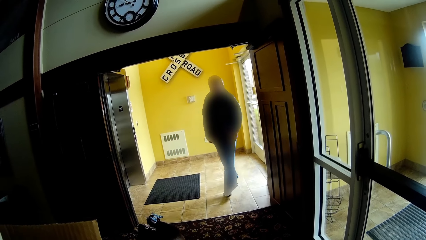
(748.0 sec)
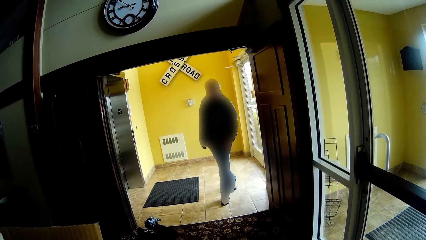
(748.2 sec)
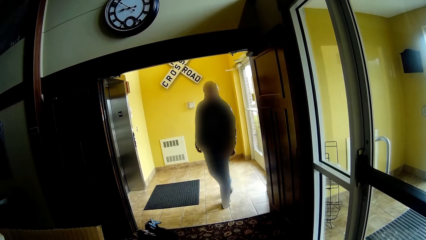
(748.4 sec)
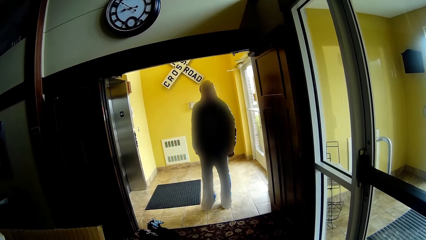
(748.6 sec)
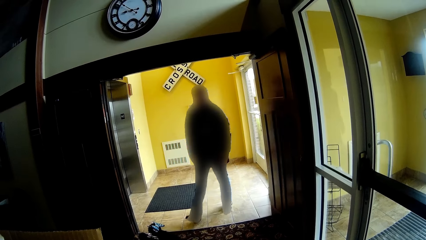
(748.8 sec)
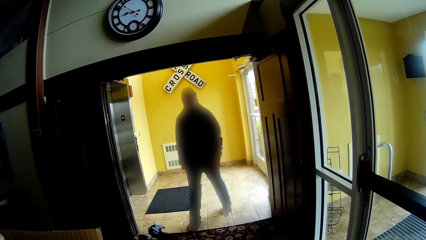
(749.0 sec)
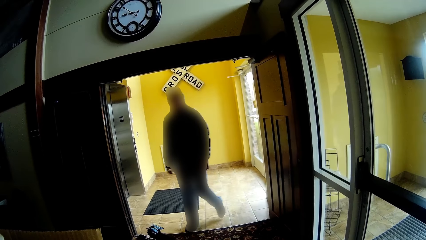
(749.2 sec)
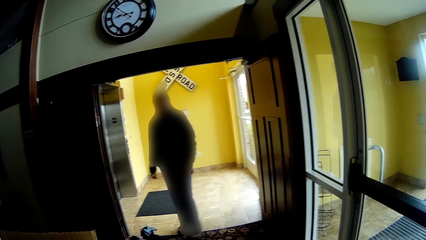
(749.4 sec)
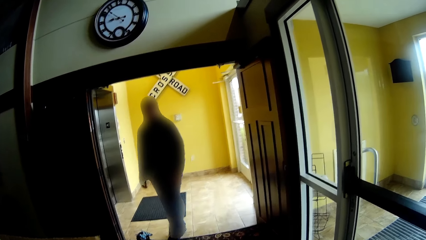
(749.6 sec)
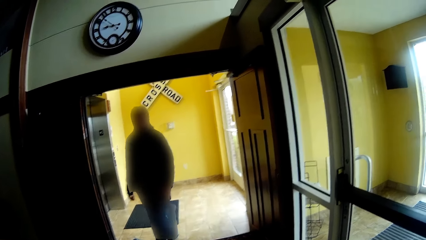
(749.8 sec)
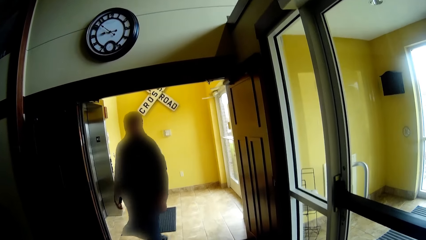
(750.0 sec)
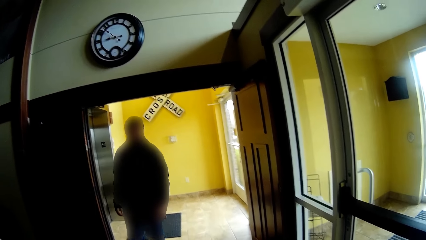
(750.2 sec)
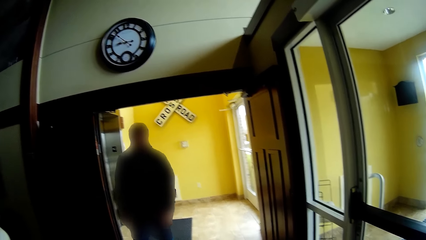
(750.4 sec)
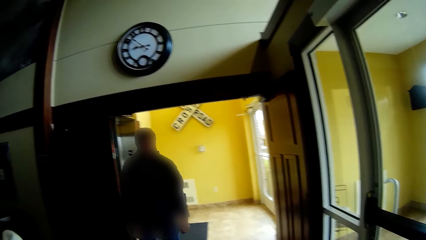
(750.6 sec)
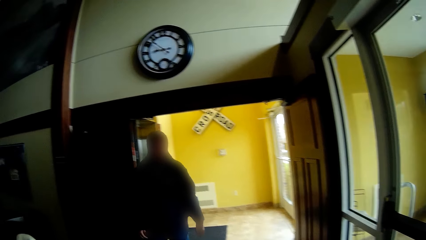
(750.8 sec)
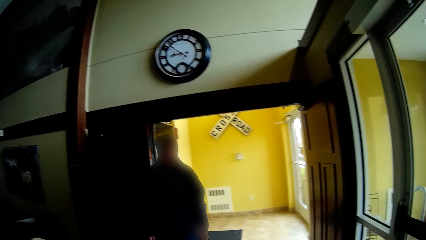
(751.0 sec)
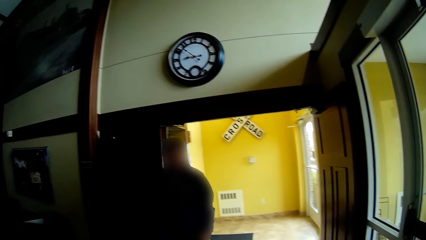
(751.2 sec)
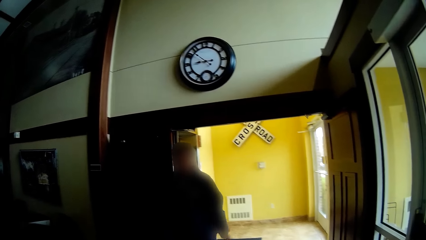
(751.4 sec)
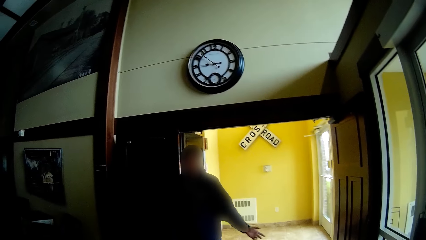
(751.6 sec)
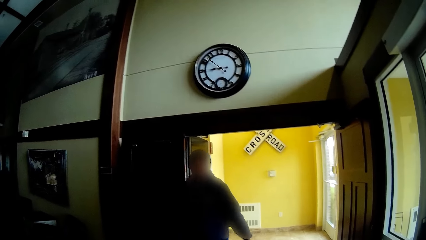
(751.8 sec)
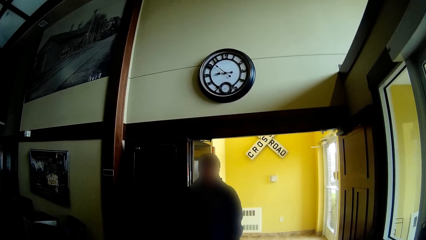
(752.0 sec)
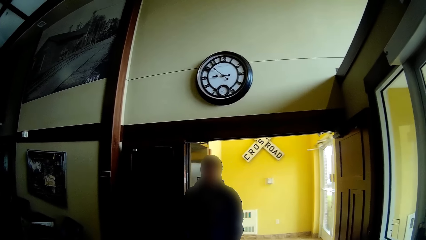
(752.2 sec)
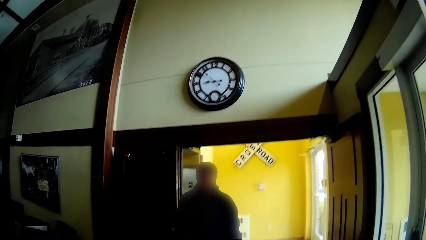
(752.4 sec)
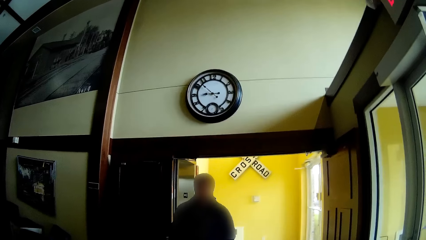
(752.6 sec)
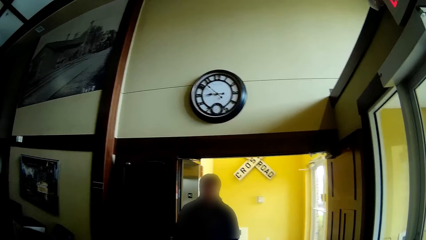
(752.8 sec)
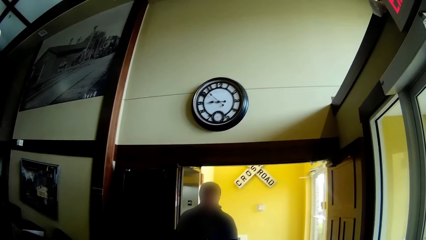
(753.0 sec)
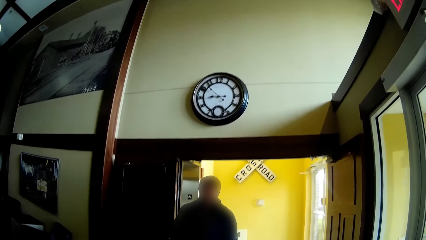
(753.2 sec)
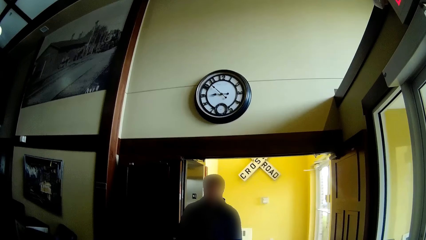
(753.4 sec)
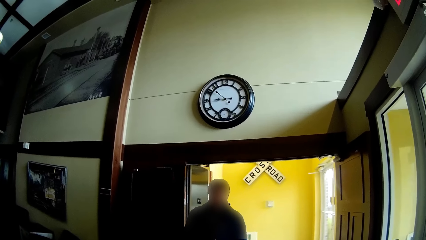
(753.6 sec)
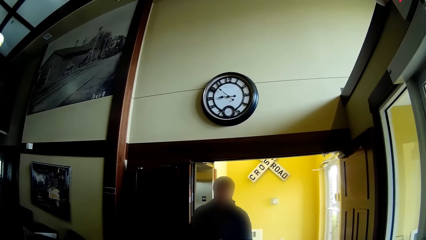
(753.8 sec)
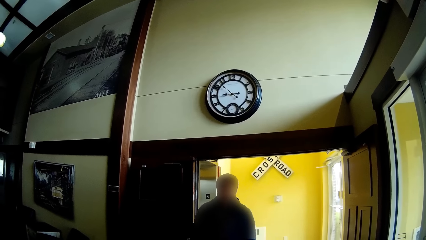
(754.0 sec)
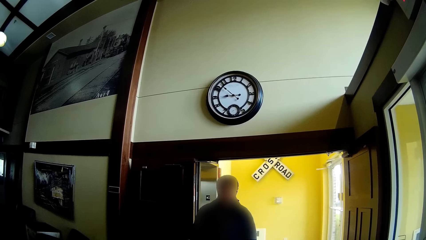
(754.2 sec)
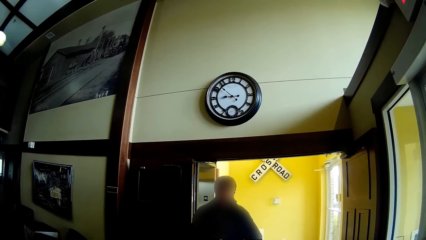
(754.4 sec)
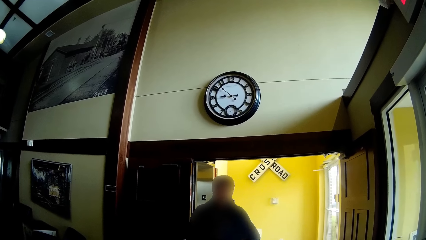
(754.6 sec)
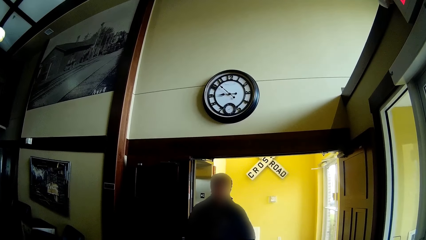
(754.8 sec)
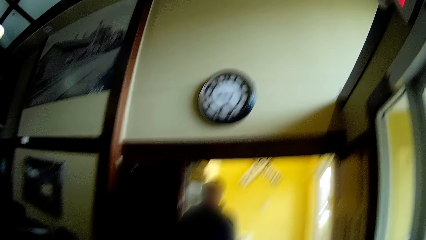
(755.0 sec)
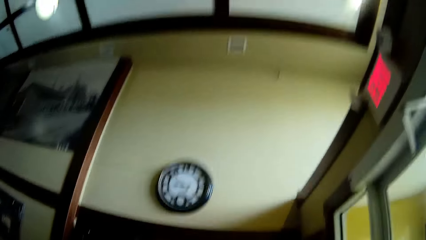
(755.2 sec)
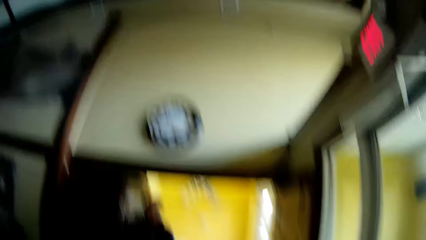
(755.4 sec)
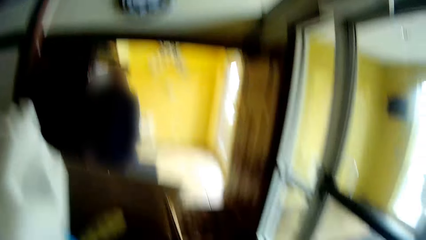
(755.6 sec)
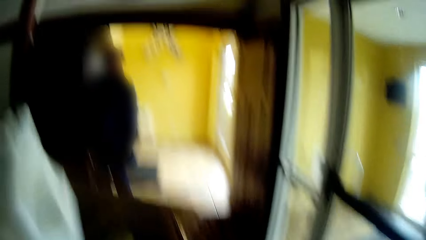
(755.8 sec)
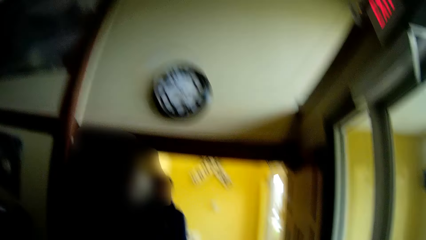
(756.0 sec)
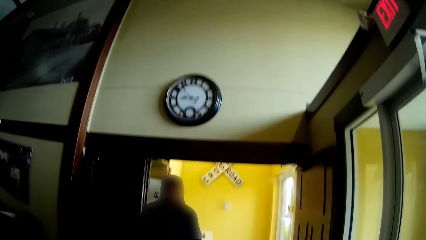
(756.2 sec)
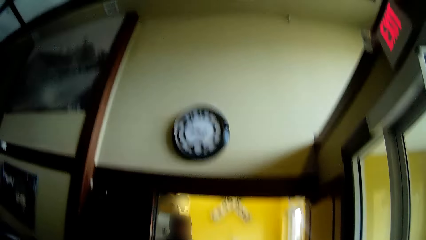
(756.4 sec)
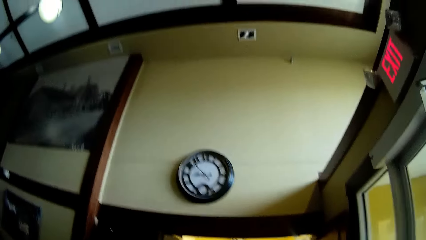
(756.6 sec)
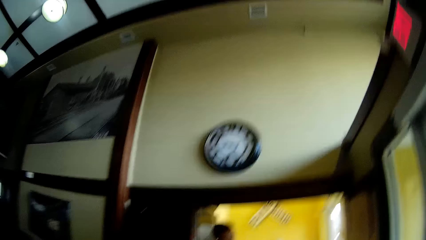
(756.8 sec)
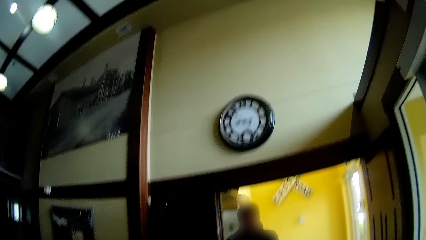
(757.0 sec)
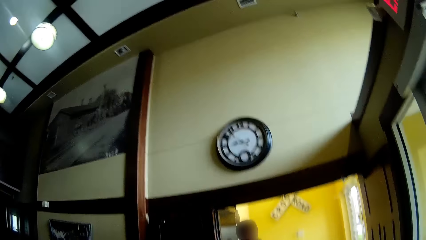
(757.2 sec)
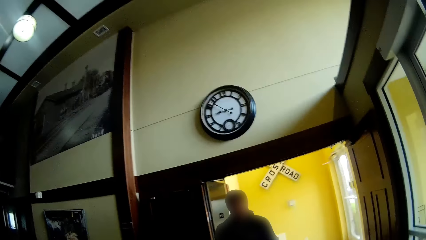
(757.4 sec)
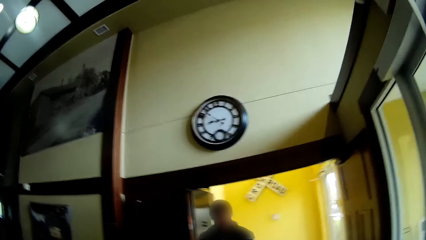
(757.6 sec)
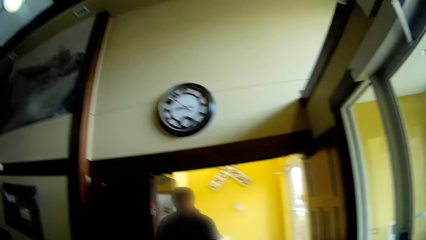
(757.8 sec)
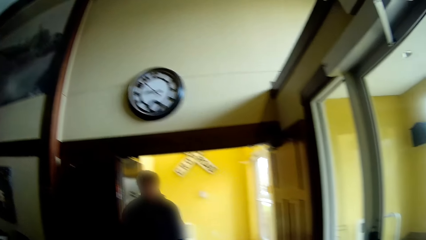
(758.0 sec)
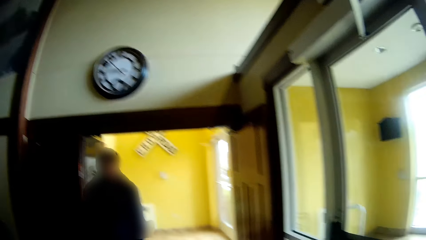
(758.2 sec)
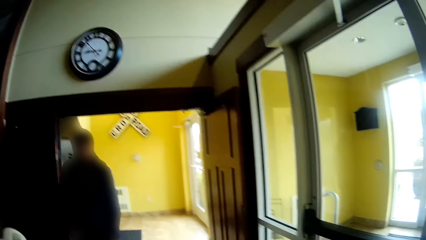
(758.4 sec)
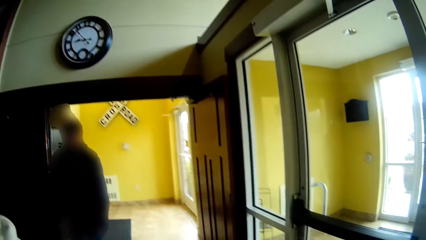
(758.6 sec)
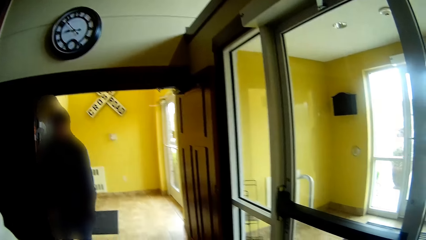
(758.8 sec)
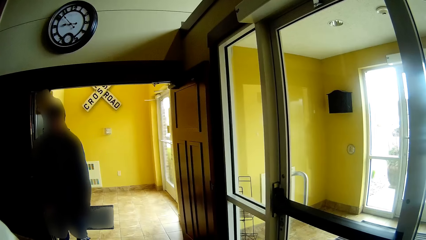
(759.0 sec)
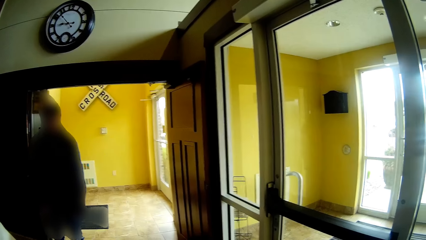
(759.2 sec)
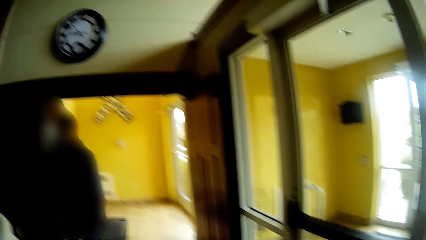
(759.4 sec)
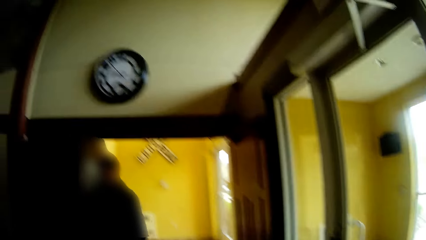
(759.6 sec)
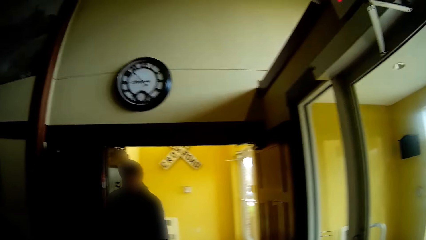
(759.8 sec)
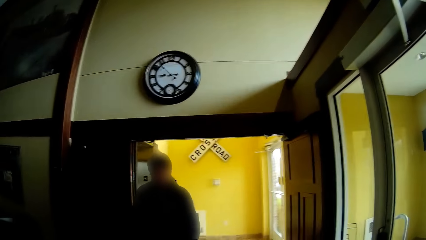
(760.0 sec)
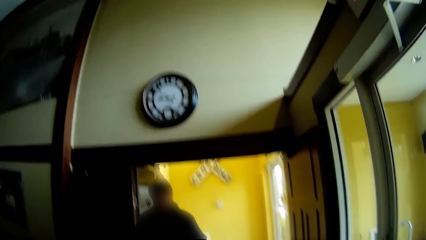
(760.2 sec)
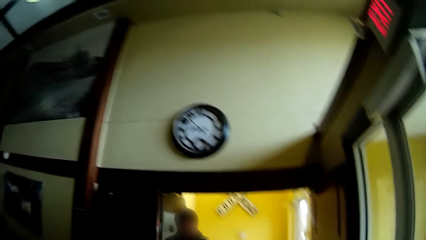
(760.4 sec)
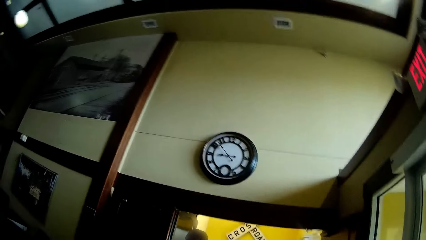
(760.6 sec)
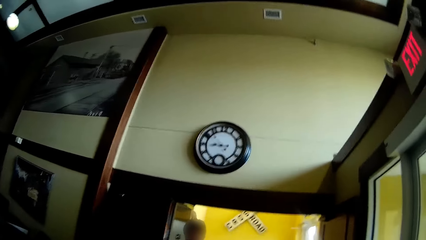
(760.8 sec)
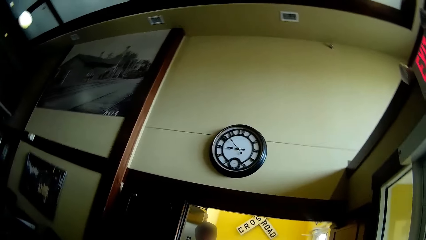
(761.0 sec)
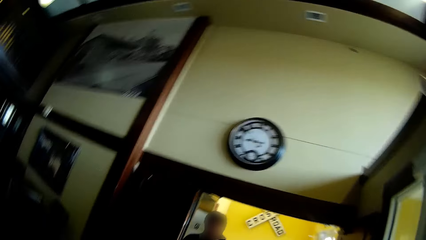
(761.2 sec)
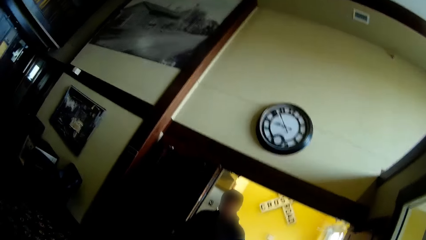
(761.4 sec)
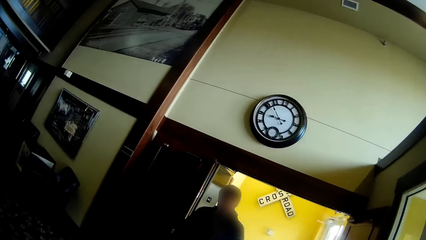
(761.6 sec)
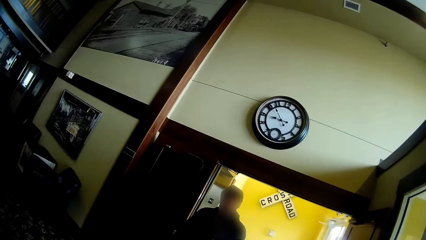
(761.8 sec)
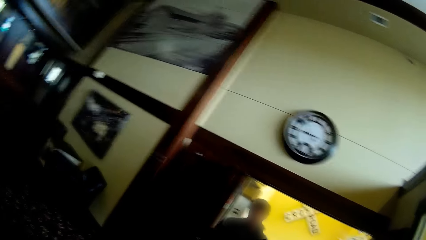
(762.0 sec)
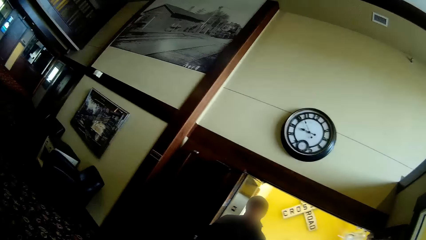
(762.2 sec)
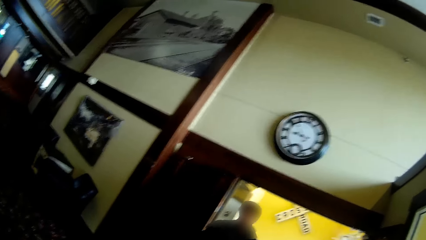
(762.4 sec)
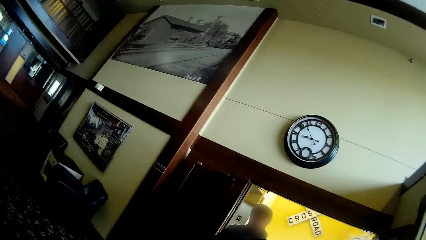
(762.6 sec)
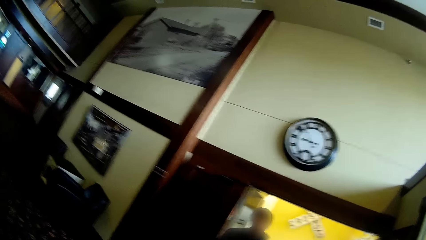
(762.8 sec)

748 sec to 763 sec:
The man walks into the room. The camera wearer interacts with the man while they look around.
